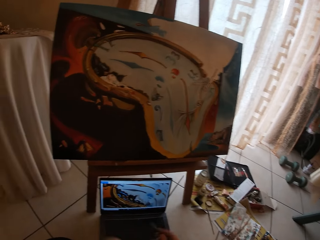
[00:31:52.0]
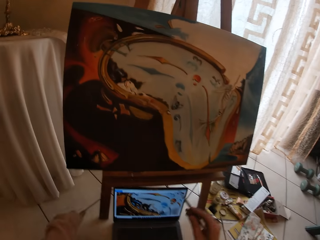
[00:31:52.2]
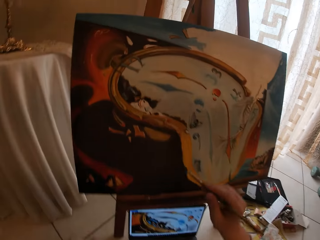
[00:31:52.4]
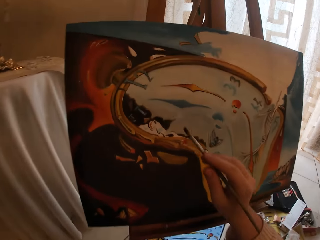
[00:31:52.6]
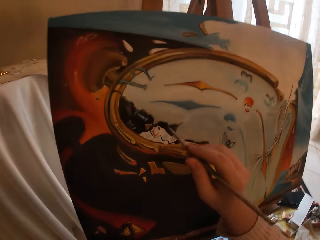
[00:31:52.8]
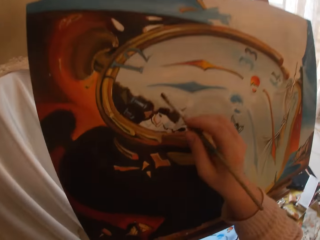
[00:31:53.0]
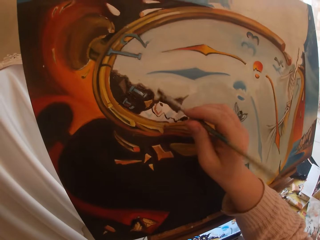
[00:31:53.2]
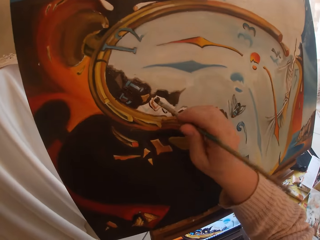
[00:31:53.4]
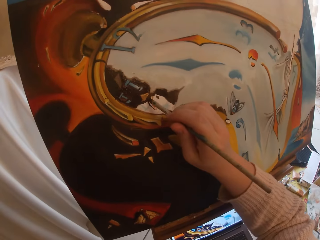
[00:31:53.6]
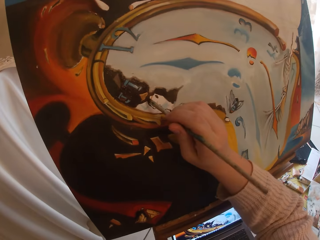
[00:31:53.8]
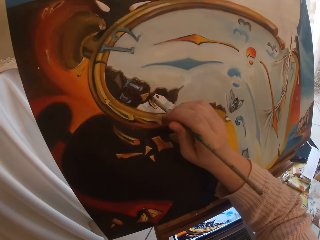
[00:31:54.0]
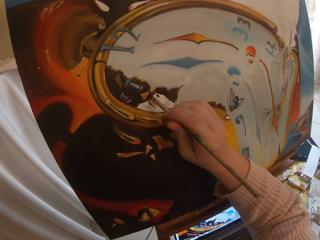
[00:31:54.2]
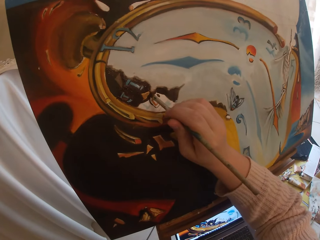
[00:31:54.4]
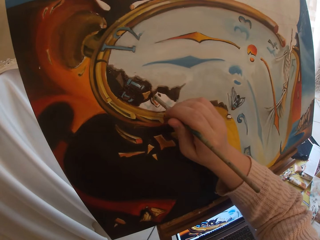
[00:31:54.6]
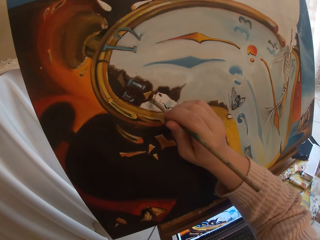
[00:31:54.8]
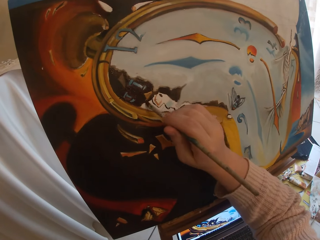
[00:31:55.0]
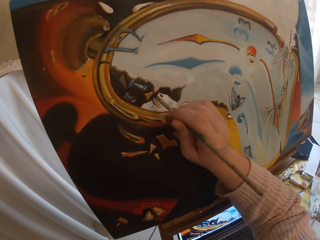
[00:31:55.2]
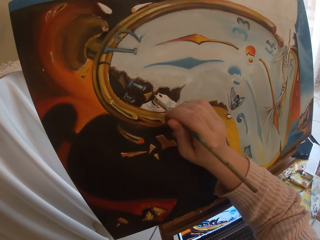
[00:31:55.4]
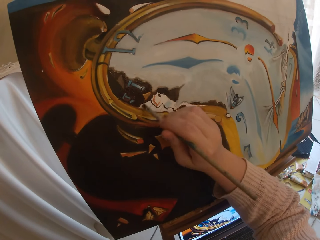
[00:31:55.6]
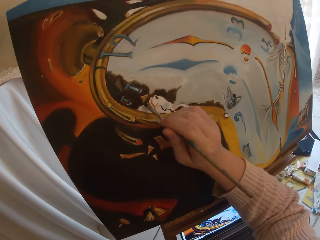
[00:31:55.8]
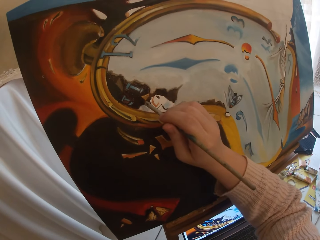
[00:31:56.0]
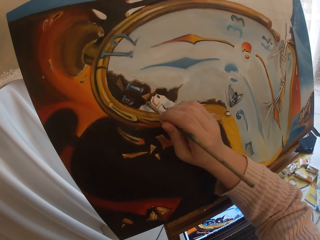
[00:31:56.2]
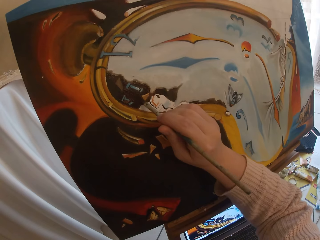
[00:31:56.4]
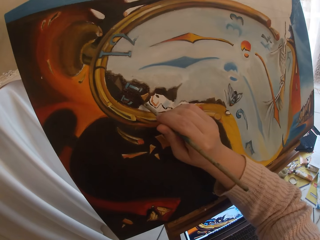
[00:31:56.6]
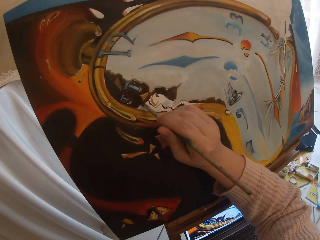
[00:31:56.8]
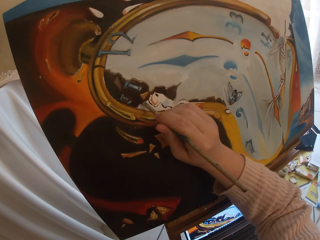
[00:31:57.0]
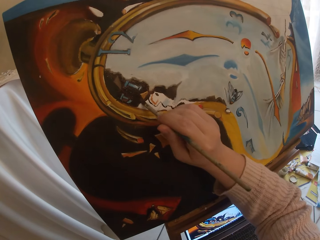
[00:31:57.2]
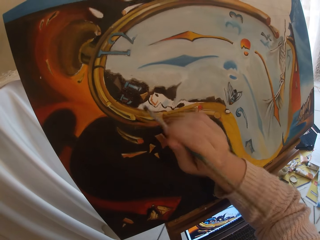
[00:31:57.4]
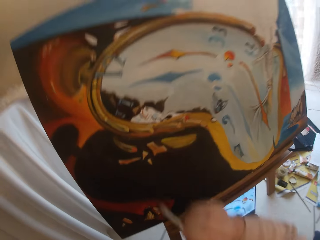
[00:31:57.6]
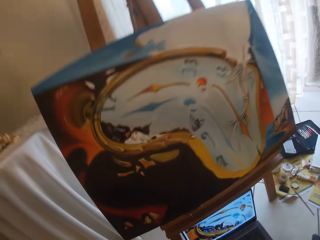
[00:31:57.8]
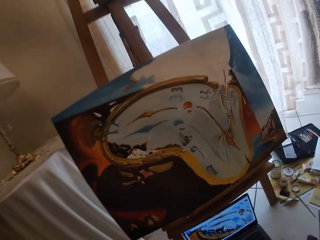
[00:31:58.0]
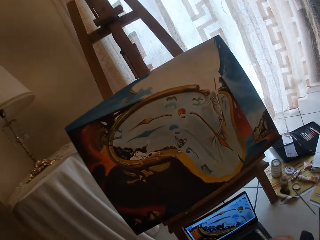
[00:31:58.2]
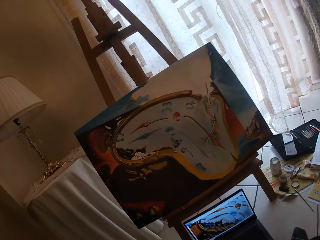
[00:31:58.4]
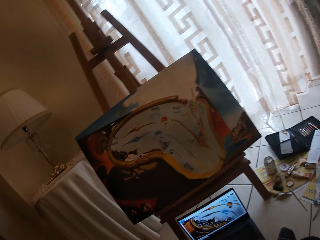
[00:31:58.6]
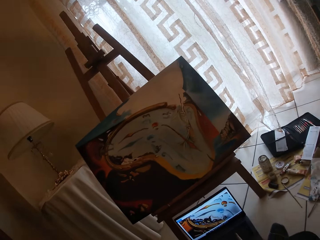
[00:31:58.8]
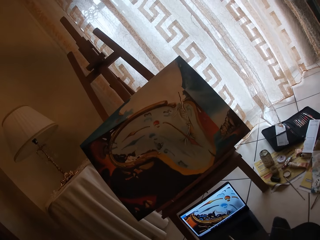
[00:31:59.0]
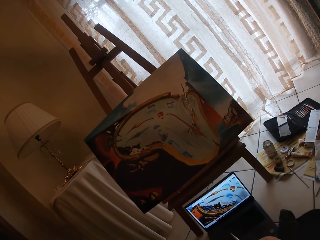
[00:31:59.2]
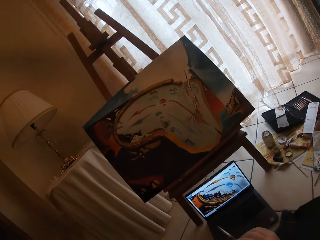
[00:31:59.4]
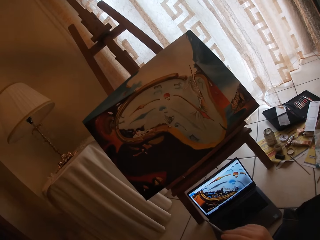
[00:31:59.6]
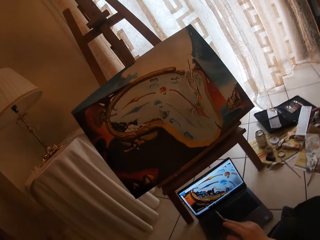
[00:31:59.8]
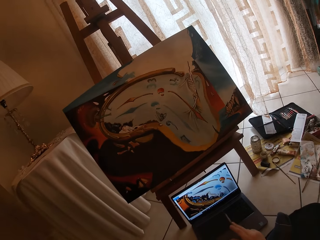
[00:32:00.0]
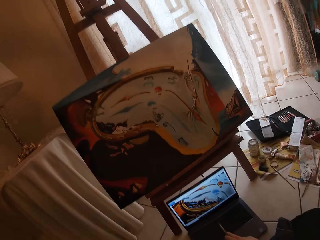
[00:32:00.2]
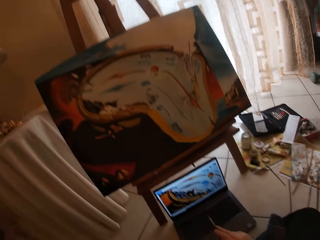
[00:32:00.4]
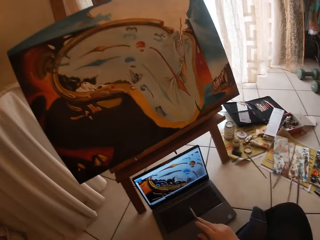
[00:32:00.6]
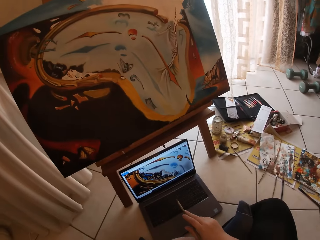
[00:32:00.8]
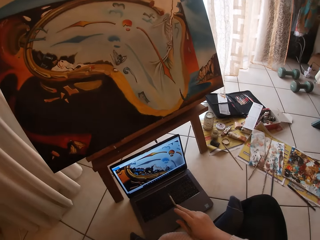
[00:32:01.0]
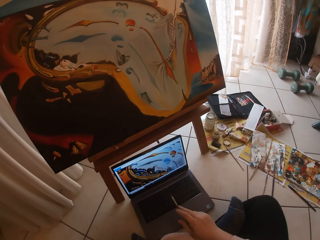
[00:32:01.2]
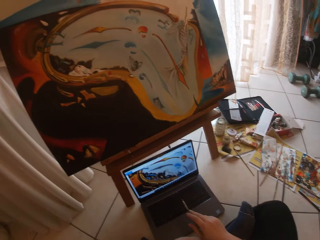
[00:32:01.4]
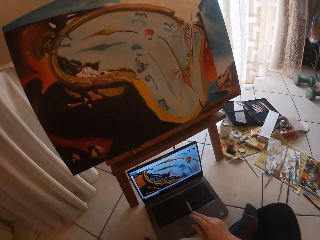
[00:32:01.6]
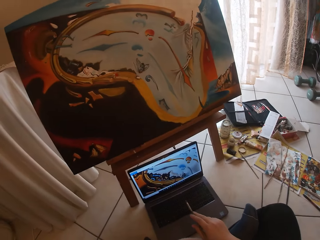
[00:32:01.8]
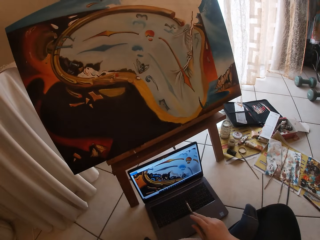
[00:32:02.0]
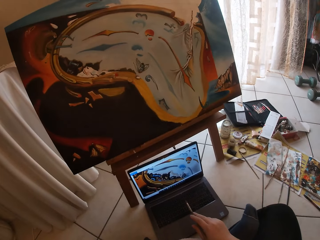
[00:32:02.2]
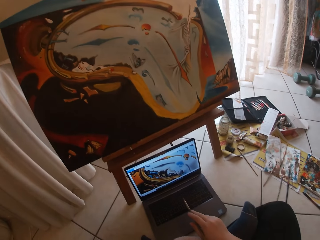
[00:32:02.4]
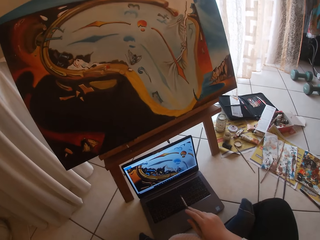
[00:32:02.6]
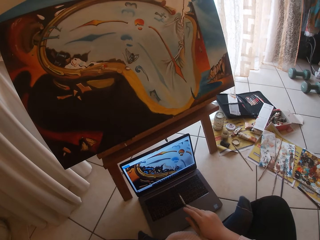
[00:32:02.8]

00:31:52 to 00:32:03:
The camera wearer paints the canvas board using a brush. She takes her hand off the canvas board. She stops painting. She looks at the laptop.

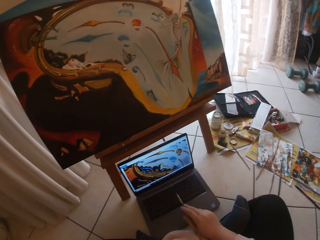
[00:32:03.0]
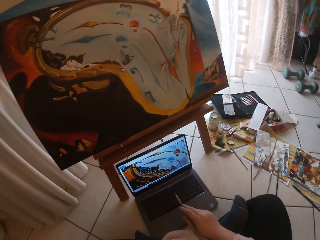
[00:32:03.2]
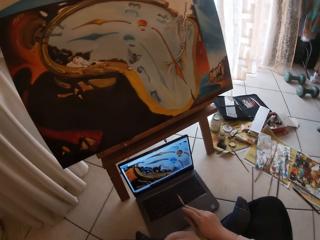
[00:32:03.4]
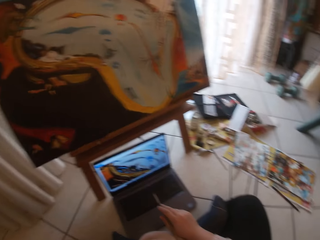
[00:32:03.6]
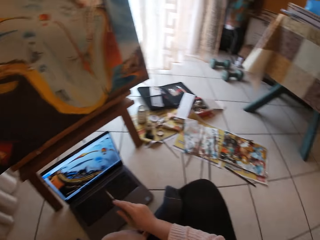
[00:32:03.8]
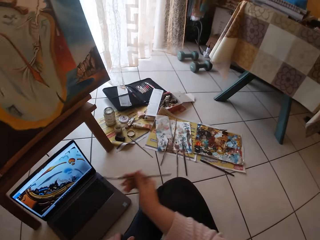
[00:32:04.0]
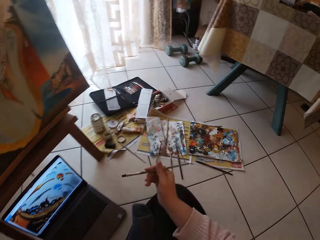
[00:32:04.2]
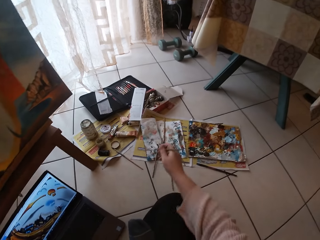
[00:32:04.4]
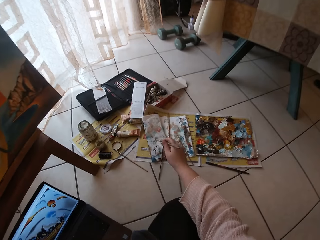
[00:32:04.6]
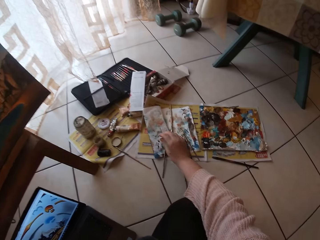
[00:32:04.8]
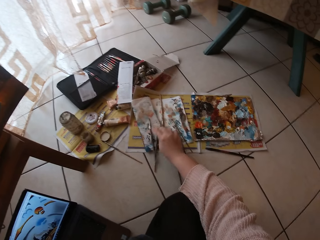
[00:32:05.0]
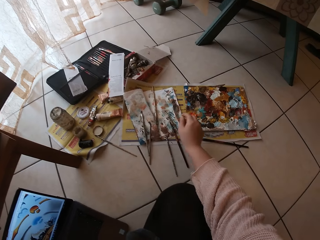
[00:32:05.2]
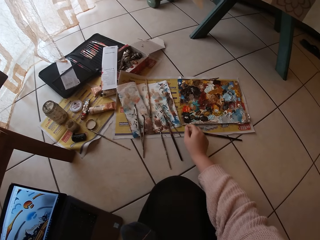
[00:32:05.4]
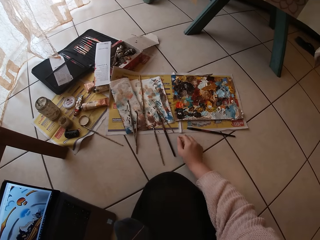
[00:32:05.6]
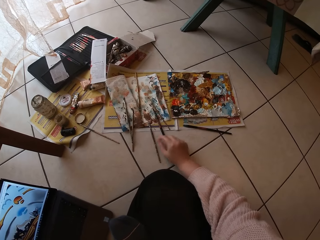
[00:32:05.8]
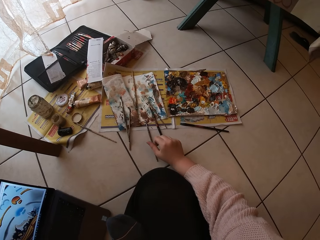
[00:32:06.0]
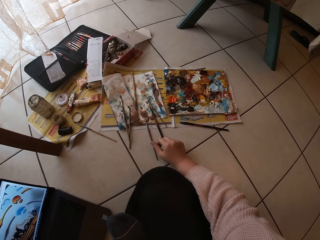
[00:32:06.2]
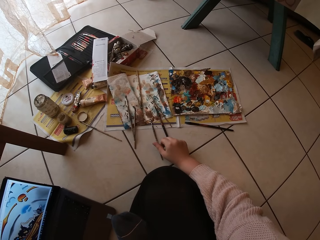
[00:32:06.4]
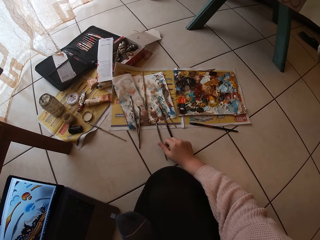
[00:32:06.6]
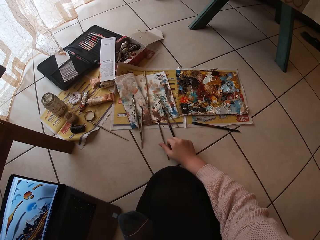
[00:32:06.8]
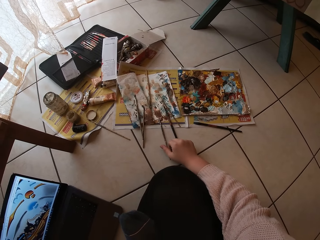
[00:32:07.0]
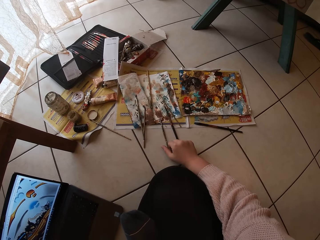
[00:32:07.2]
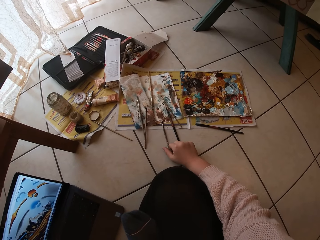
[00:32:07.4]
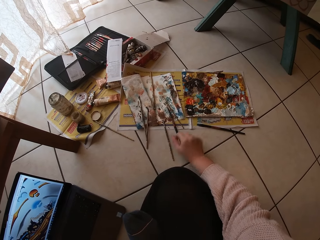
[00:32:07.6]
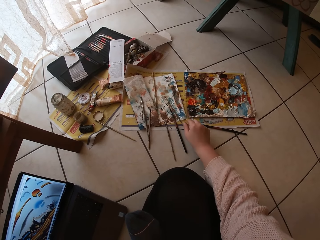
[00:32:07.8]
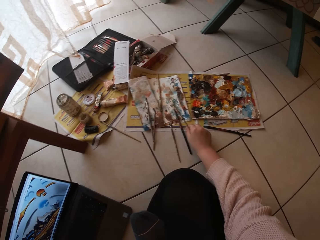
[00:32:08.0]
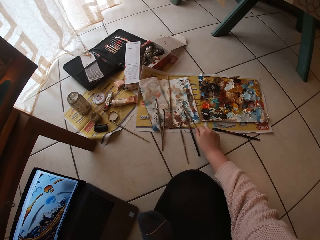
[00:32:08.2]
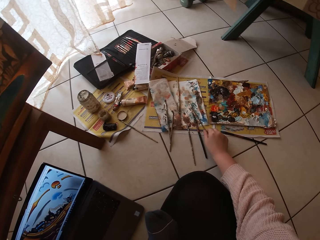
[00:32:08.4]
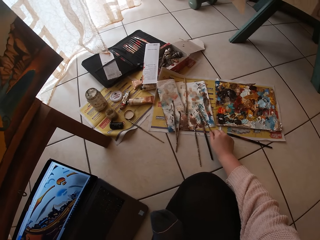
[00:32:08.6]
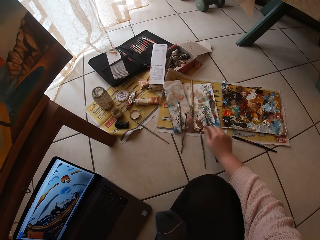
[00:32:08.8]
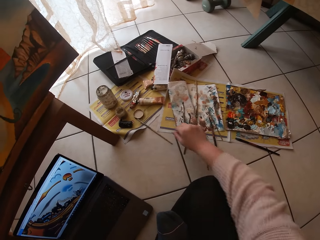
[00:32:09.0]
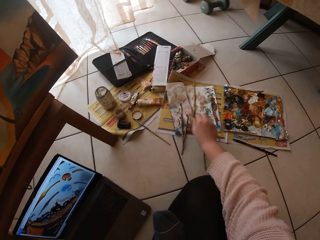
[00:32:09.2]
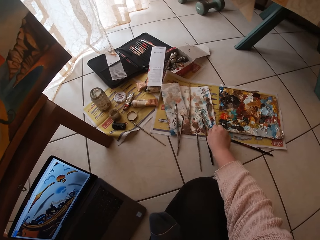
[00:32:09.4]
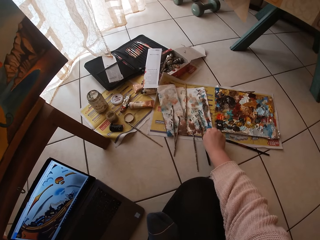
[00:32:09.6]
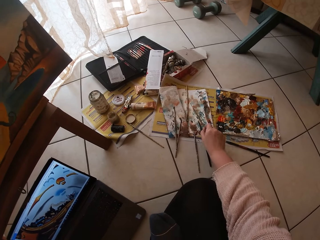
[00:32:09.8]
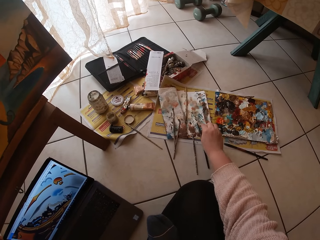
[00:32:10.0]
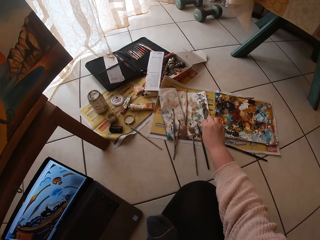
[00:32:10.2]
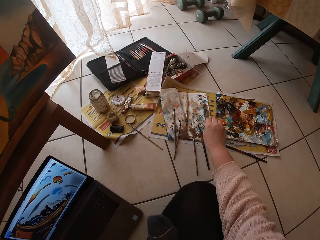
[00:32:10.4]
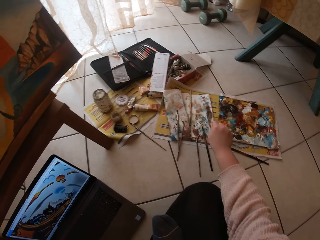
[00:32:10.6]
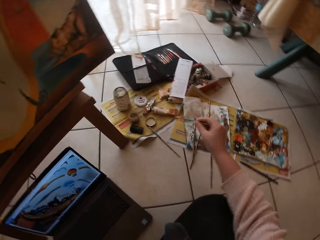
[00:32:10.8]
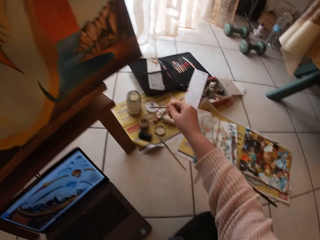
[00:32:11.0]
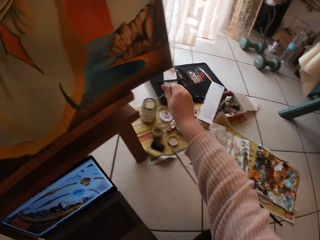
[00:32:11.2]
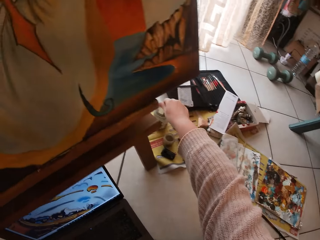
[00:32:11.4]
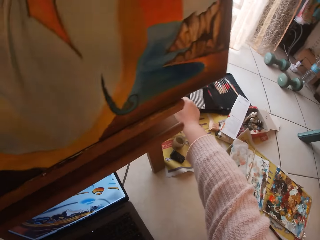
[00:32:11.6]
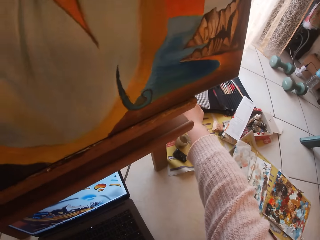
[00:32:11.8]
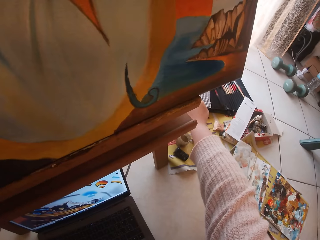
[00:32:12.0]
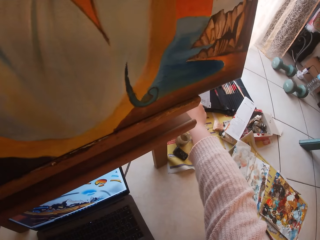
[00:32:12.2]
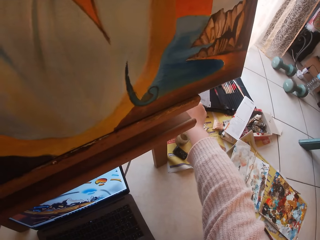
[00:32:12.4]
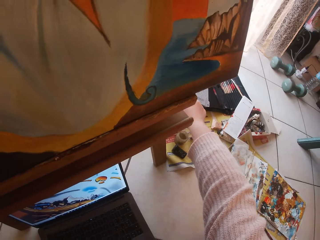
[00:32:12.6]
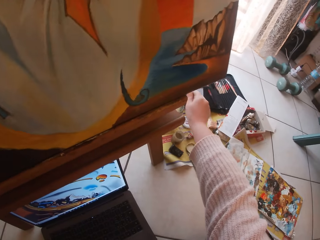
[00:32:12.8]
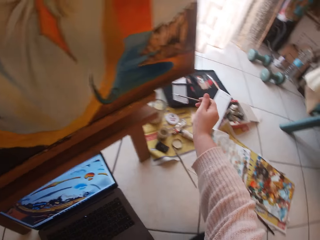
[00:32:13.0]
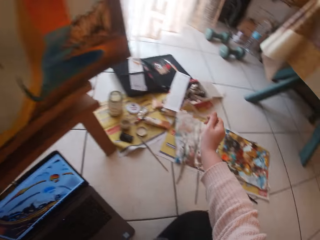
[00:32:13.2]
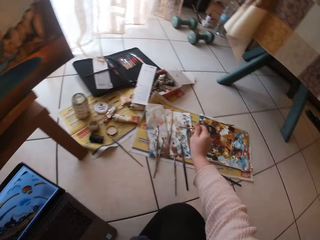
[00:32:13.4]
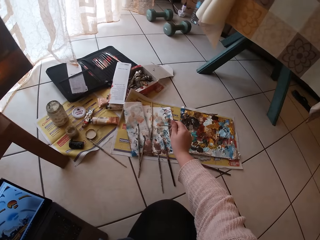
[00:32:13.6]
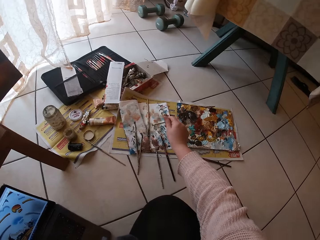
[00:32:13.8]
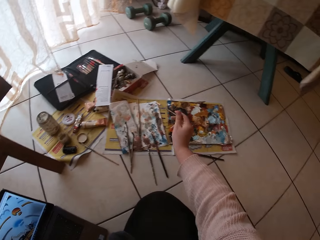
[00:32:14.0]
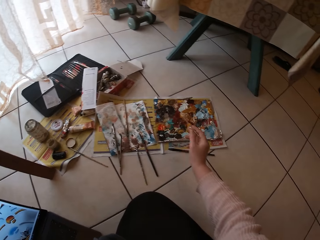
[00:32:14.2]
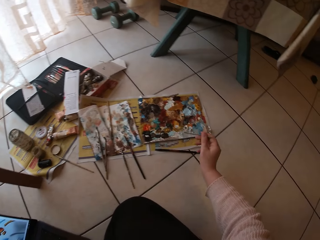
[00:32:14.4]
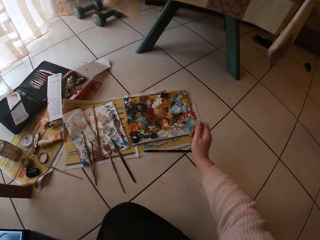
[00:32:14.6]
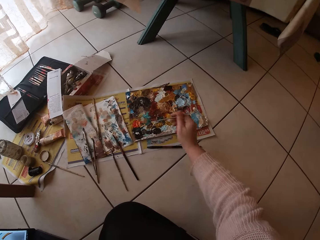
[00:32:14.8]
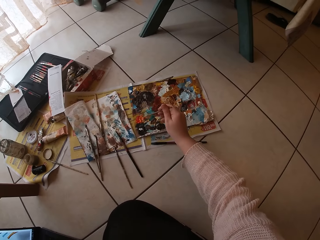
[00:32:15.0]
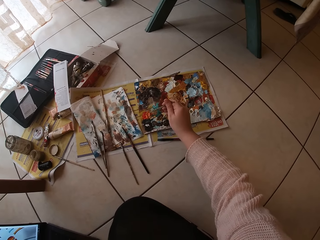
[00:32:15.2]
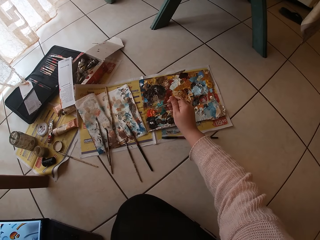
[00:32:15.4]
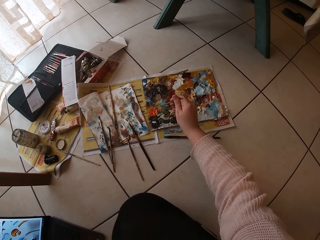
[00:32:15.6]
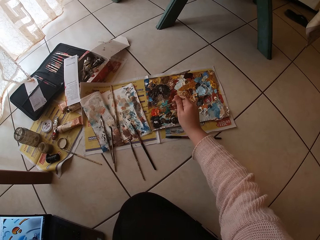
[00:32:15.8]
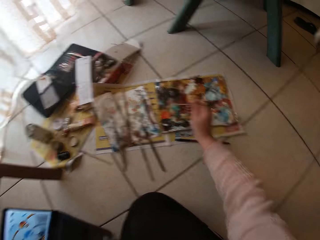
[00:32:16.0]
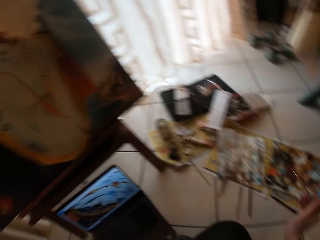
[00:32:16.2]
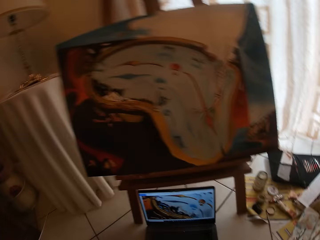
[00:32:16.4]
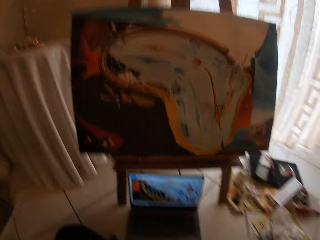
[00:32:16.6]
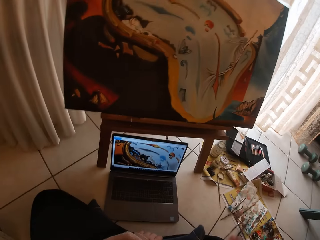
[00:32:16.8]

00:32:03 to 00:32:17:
The camera wearer drops the paintbrush on a paper on the floor. They look at the brushes. They pick up another paintbrush from the paper on the floor. They rub the brush on the paper. They rinse the paint brush with water inside a container on the floor. They rub the brush on the paper. They touch paint on the paint paper palette on the floor with the paintbrush.
